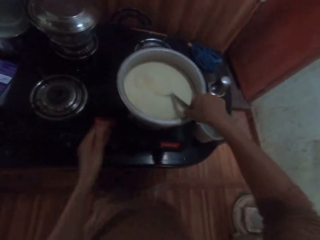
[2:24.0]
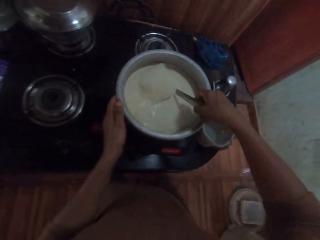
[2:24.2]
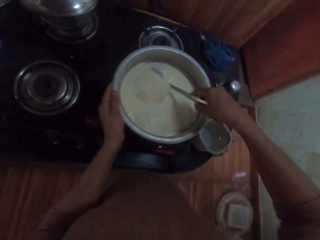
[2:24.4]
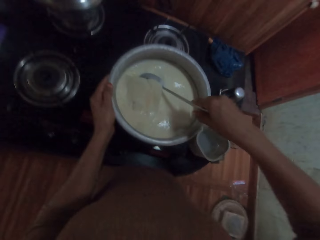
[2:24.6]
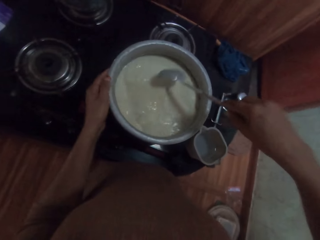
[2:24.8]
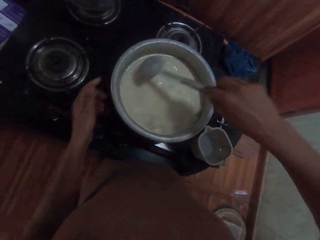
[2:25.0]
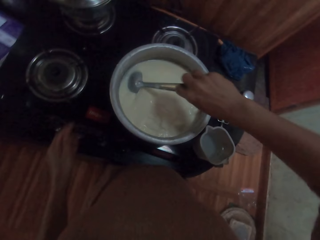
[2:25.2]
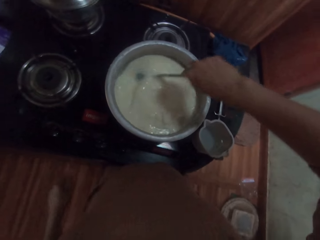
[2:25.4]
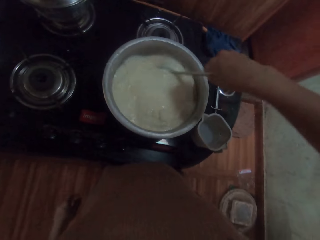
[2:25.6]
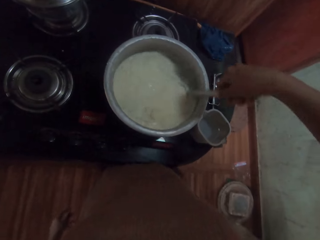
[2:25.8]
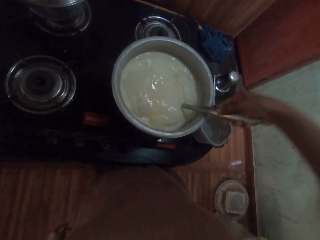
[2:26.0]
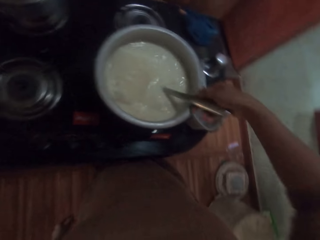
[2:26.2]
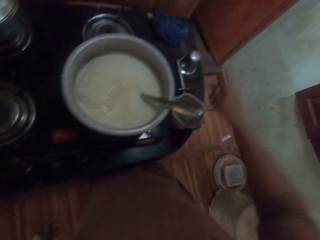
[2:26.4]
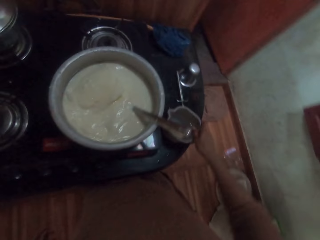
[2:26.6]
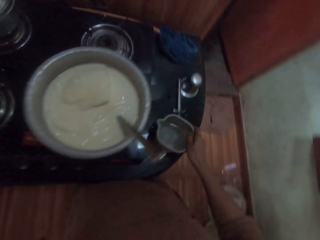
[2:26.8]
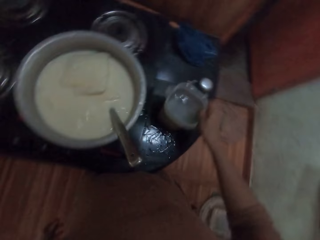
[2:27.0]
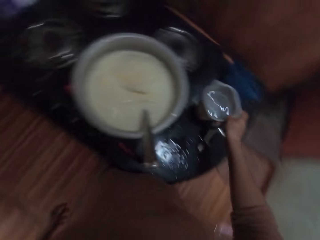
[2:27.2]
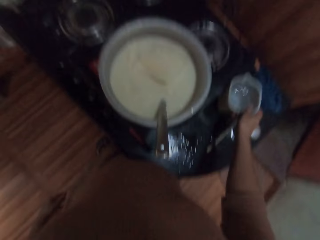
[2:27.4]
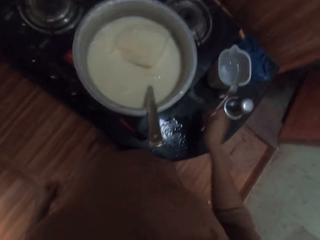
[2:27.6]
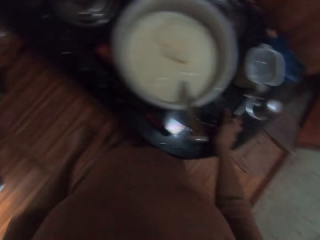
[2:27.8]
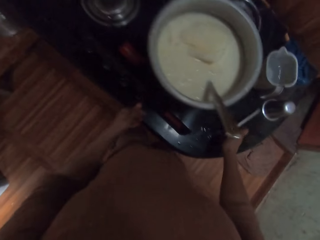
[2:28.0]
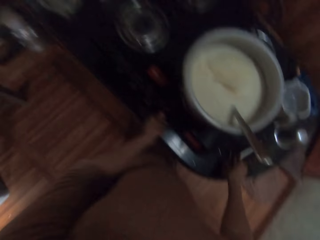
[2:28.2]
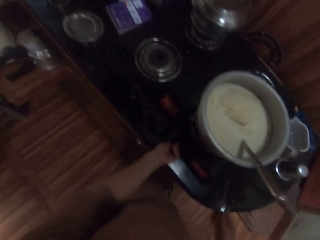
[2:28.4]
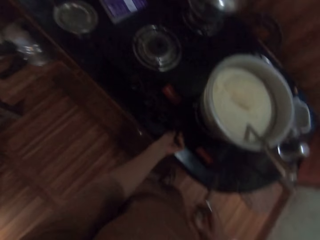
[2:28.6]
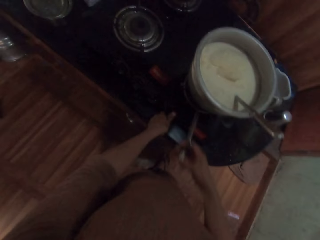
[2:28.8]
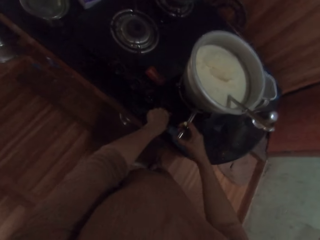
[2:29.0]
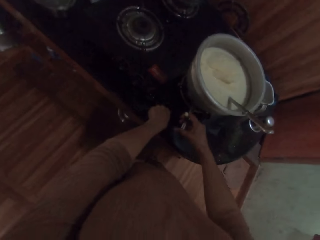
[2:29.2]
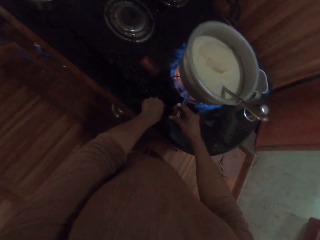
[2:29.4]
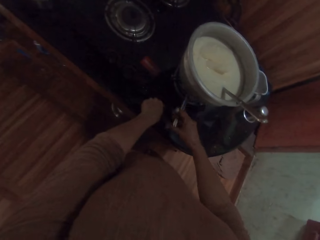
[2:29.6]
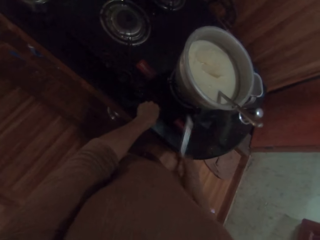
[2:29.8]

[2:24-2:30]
The camera wearer picks up a spoon in the pot on the gas stove with her right hand. She holds the pot on the gas stove with her left hand. She stirs milk in the pot with the spoon in her right hand. She adjusts the cup of water on the gas stove with her right hand. She picks up a jug of water with her right hand. She picks up a gas lighter or fire lighter stick on the gas stove with her right hand. She opens a hub on the gas stove through a knob with her left hand. She ignites the gas lighter in her right hand. She lights the stove with the fire lighter stick.

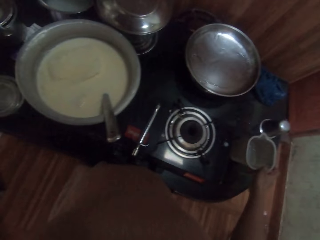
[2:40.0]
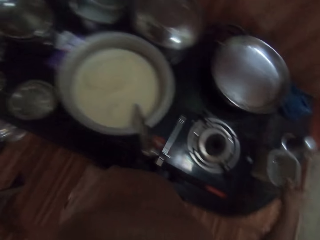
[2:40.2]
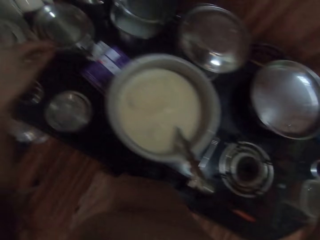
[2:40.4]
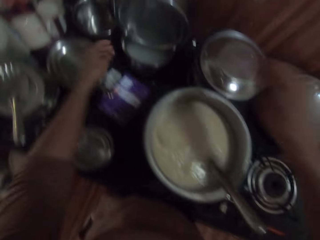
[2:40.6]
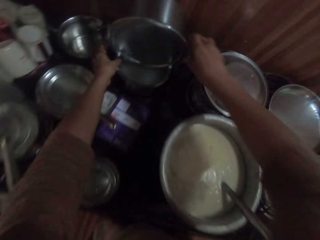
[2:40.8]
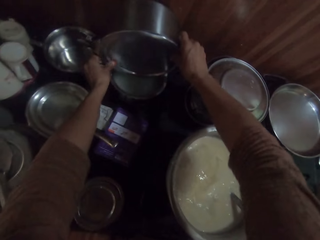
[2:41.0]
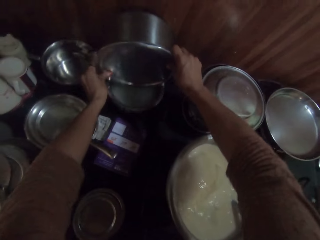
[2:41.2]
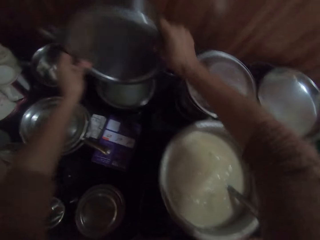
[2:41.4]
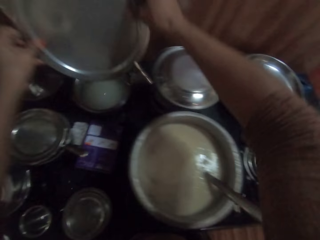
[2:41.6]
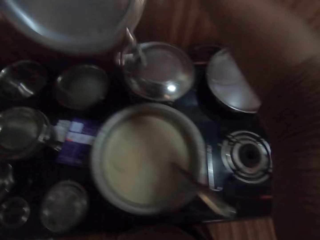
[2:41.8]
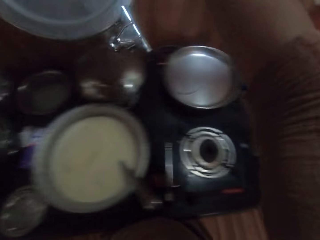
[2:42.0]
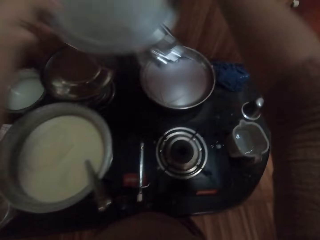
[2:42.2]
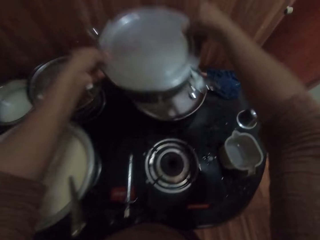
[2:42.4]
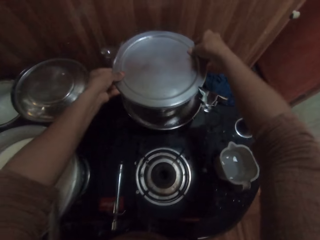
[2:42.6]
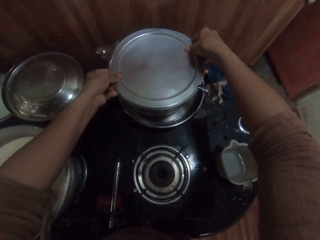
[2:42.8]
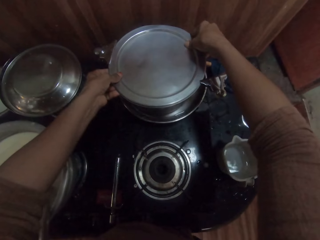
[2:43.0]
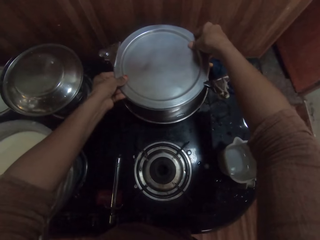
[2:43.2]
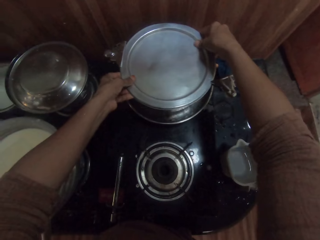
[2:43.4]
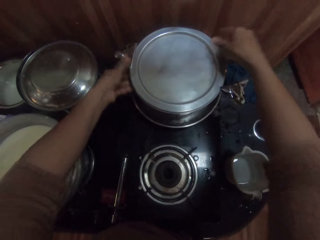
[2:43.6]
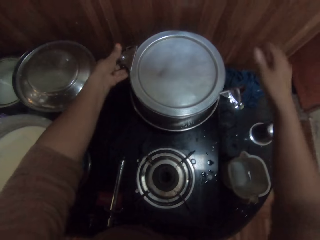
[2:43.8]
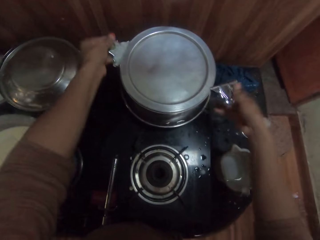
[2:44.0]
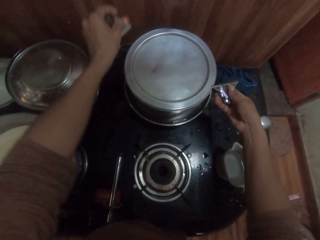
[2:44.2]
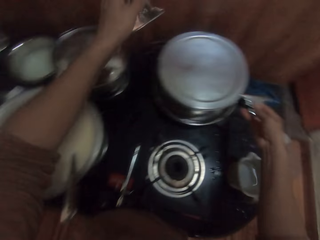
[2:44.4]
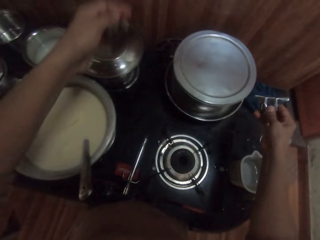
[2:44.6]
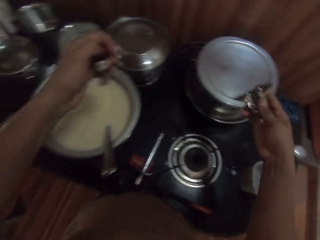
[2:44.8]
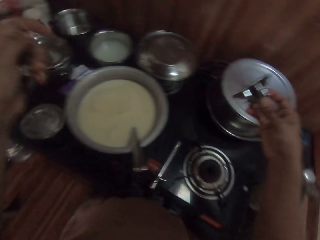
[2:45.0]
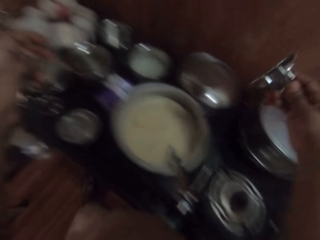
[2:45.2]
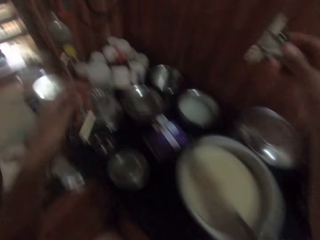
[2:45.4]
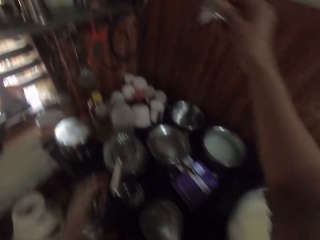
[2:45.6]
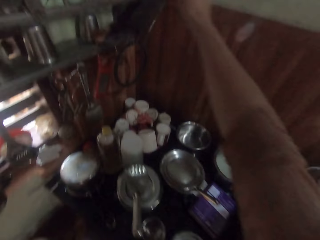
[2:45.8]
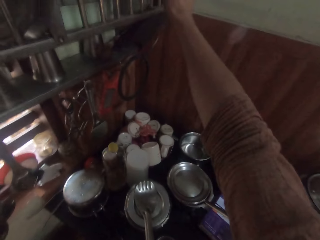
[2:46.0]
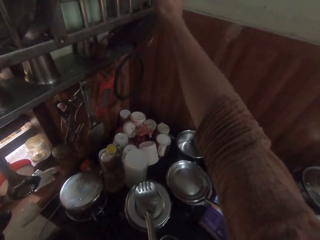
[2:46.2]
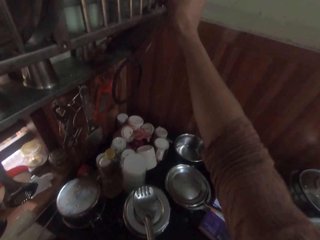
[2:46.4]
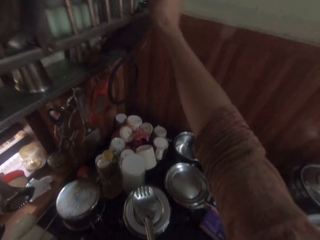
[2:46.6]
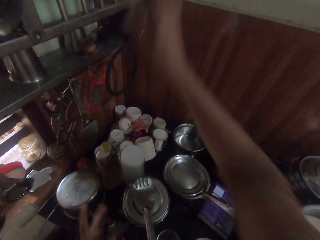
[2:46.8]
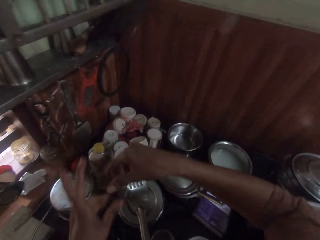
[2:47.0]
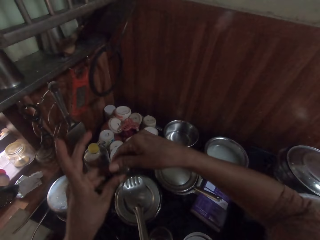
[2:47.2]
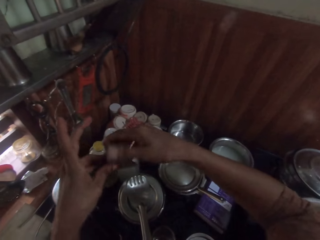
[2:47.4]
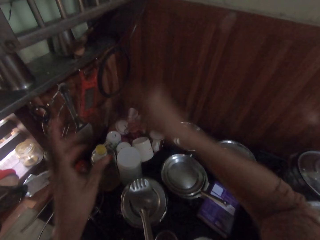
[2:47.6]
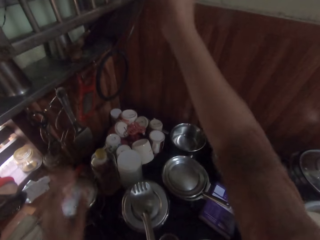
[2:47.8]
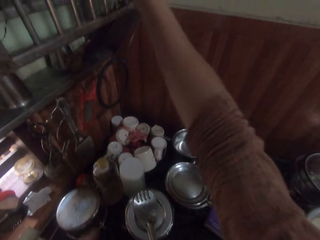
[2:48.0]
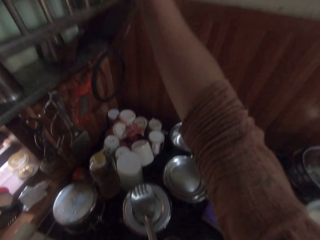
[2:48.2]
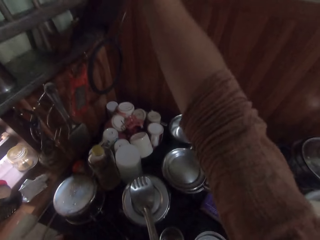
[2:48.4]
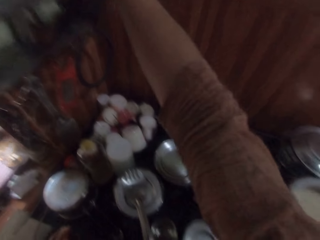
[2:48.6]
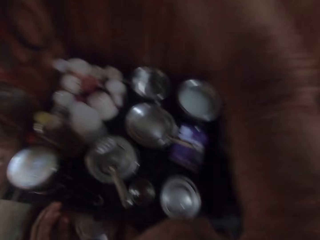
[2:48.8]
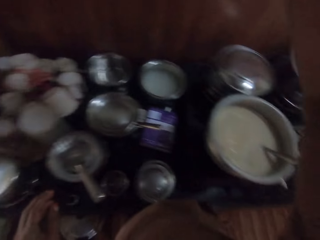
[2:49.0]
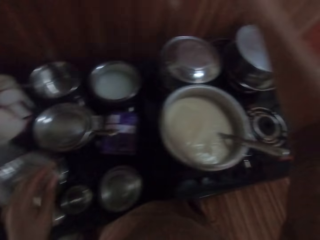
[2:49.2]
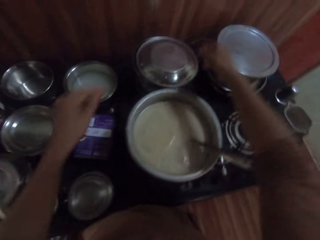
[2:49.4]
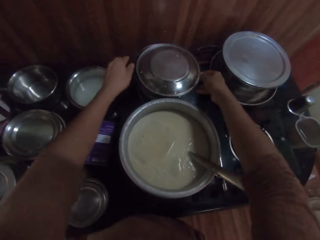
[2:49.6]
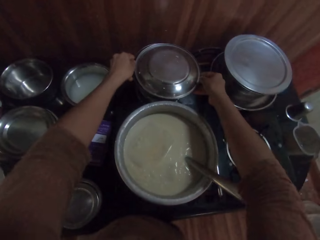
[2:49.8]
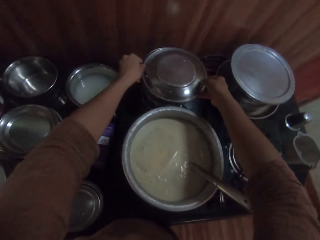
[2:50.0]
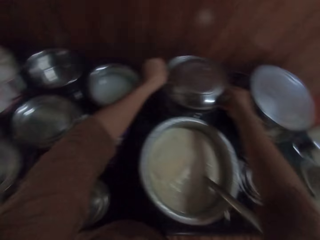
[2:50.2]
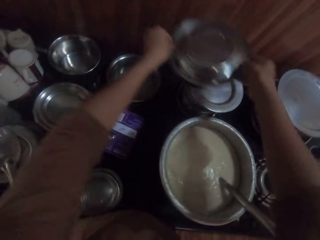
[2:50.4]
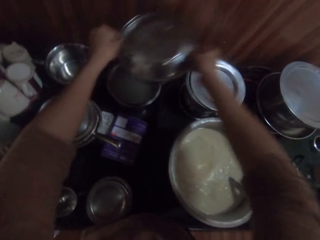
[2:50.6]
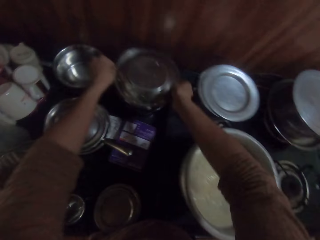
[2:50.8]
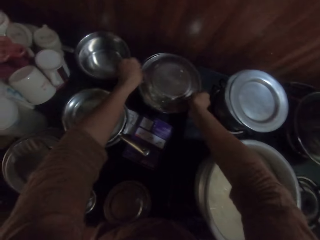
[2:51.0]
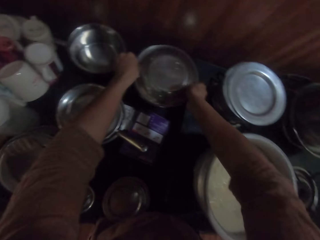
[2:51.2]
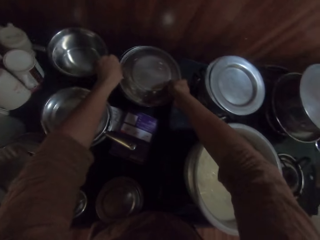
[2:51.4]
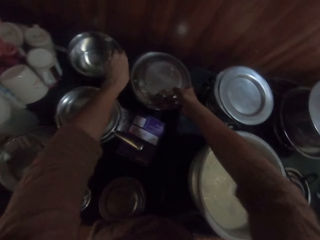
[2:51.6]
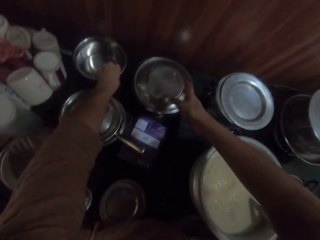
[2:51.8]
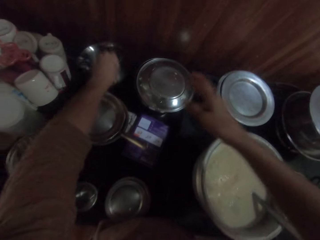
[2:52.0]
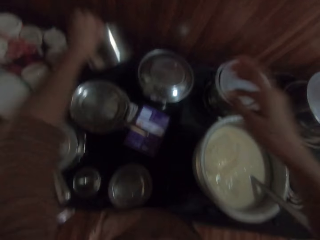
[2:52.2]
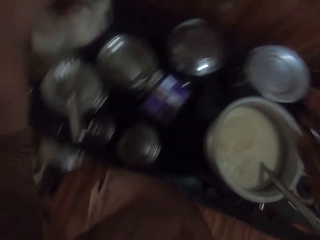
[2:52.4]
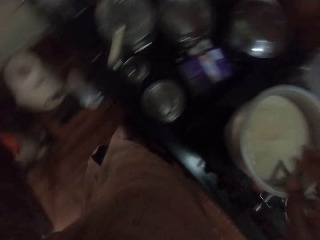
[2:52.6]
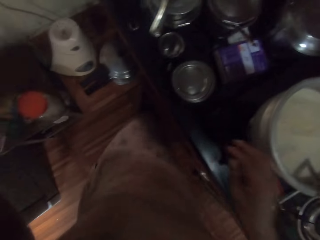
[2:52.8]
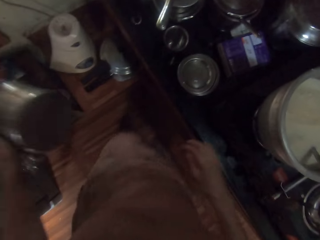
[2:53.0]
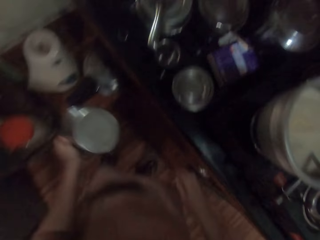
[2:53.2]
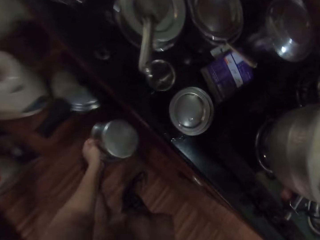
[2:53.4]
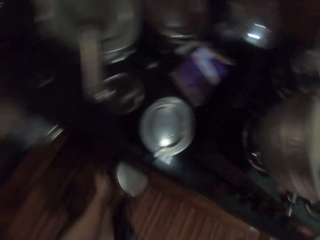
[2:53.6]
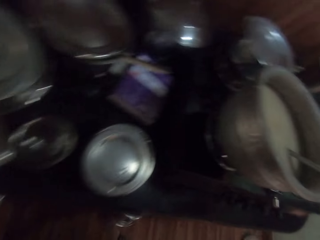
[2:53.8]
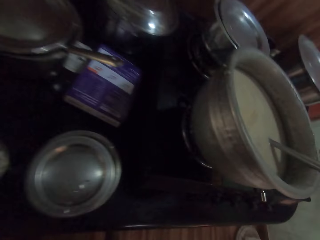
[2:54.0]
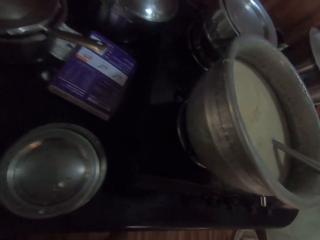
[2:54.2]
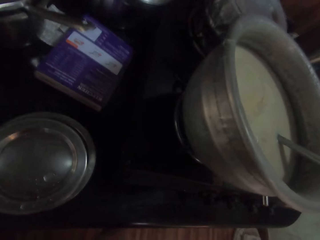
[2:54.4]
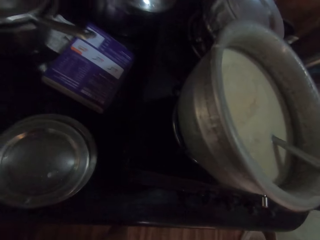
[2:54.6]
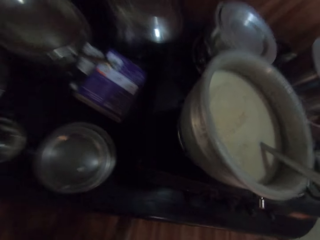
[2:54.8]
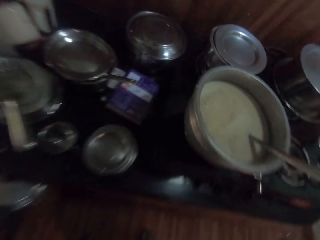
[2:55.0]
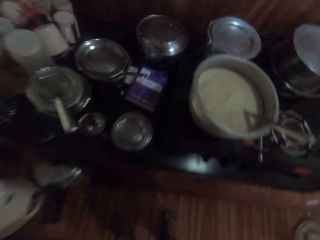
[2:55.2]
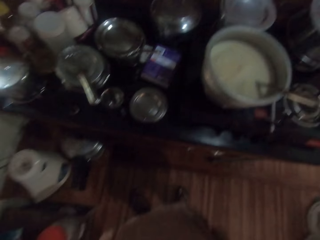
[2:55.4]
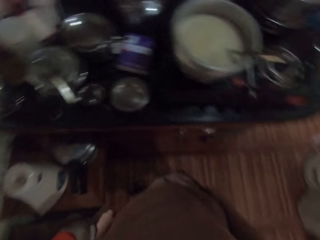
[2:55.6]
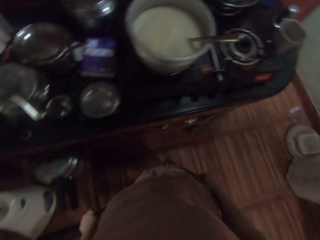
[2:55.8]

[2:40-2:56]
The camera wearer puts the cup in her right hand on the gas stove. She picks up a pot on the wall with both hands. She puts the pot in the pan on the gas stove. She removes a pot lifter on the pot with her left hand. She removes a pot lifter on the pot with her right hand. She puts the pot lifter in her right hand on the wall shelf. She passes the pot lifter from her left hand to her right hand. She puts the pot lifter in her right hand on the wall shelf. She picks up a plate on the gas stove with both hands. She moves the plate on the counter. She puts the plate in her hands on a pan on the countertop. She picks up a plate on the countertop with her left hand. She puts the plate in her left hand under the countertop.
